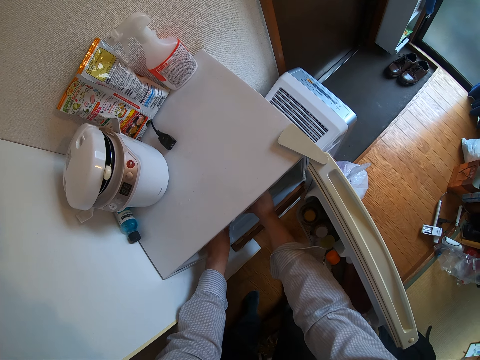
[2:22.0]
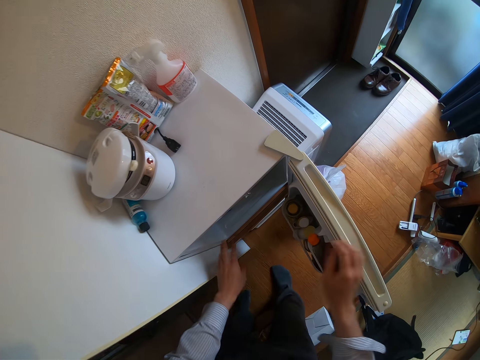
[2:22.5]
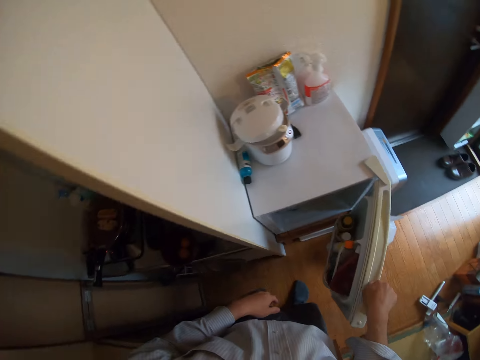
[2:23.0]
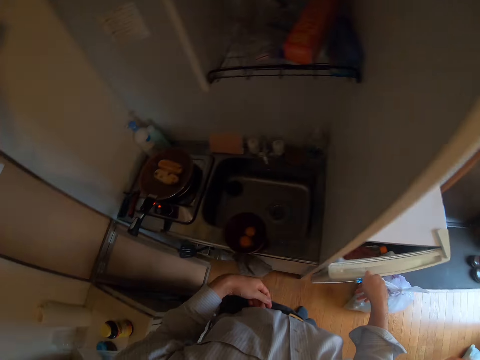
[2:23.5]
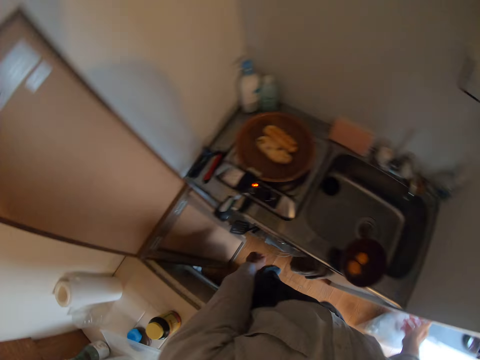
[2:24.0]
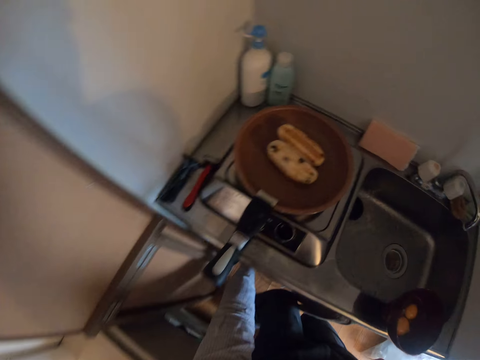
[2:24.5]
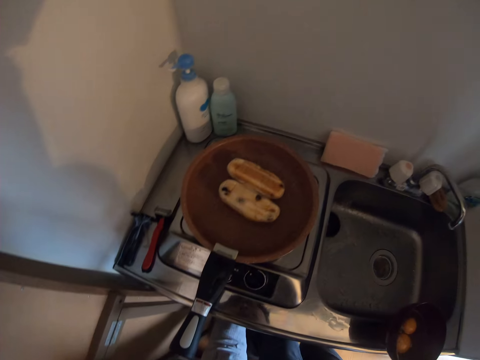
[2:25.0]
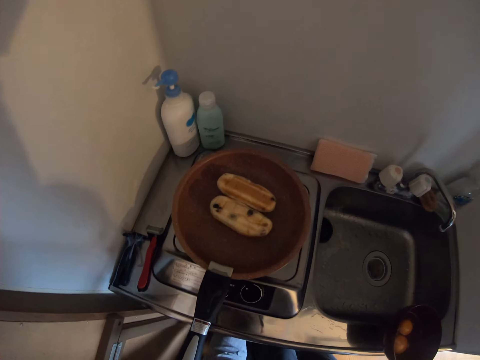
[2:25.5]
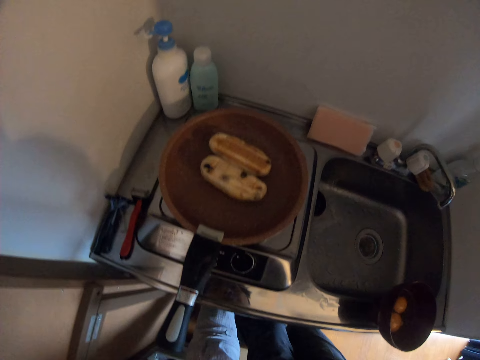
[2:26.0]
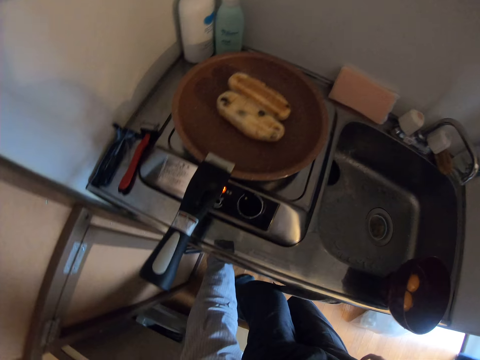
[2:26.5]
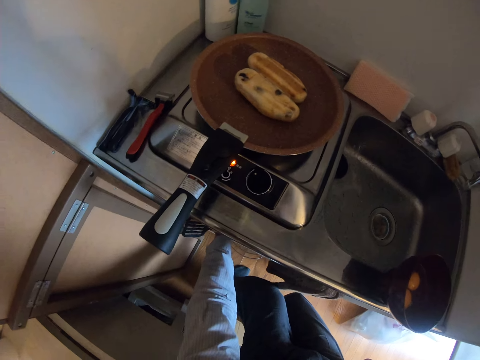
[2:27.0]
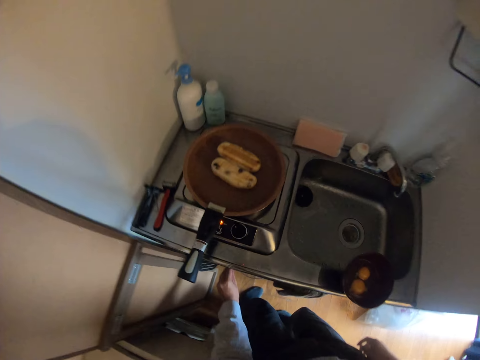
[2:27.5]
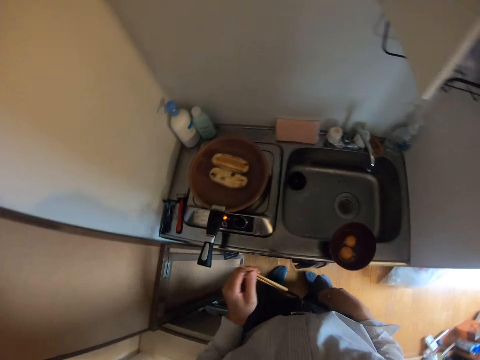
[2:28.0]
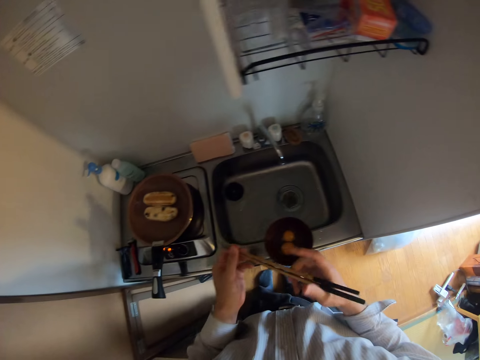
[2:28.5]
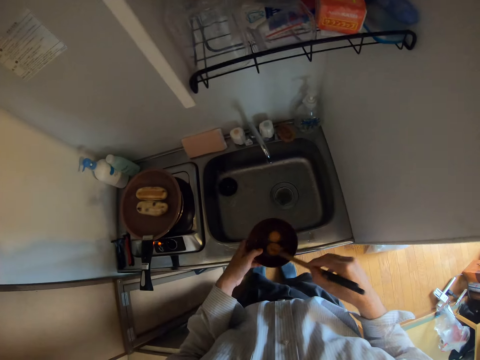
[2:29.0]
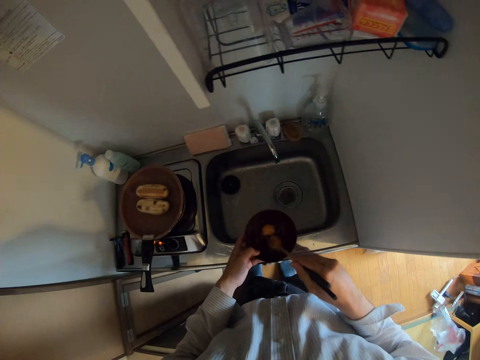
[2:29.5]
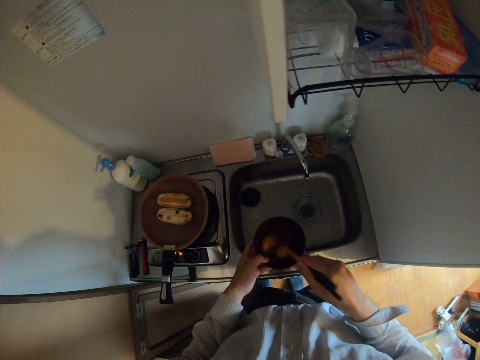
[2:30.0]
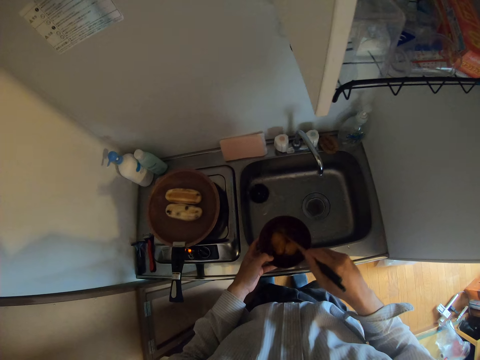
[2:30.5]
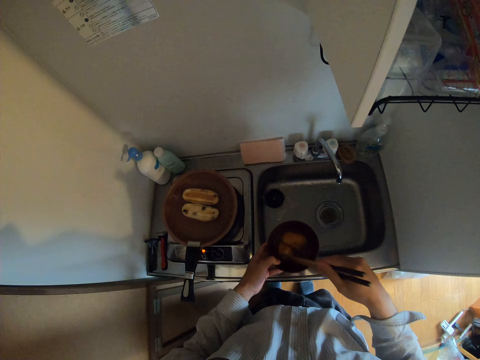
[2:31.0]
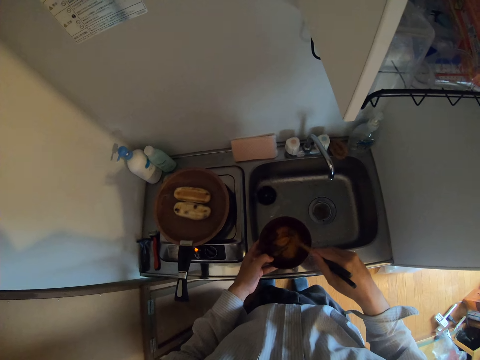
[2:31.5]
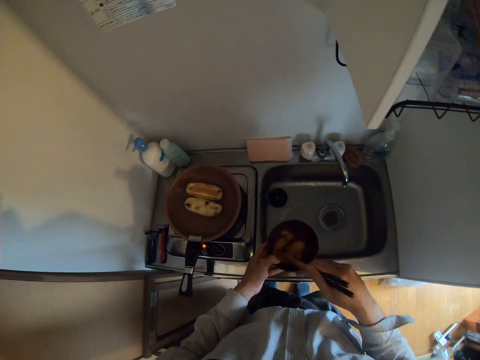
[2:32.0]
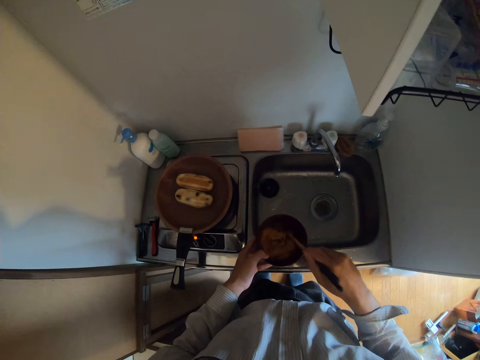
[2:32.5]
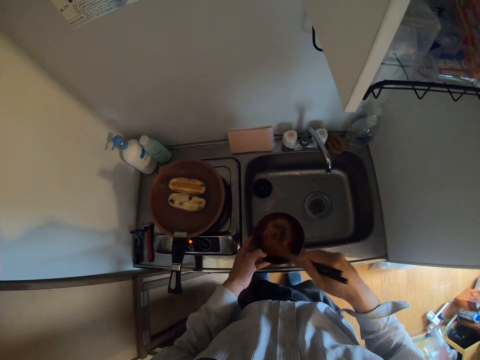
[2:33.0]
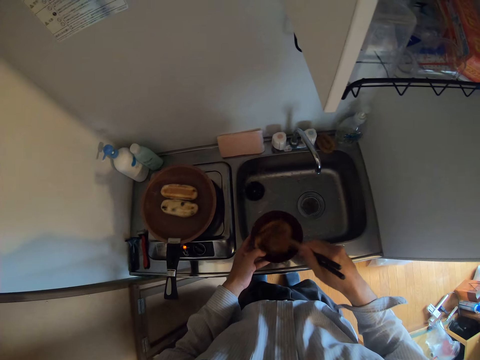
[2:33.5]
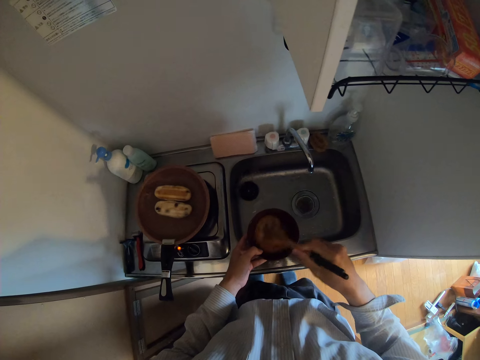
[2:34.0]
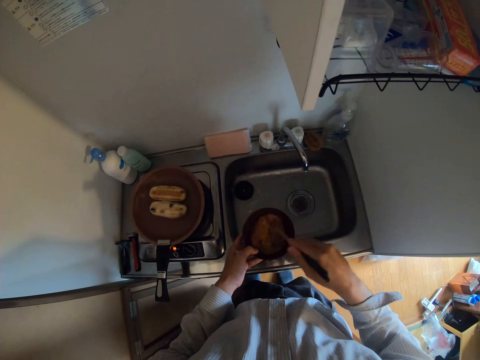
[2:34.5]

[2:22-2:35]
The camera wearer moves his hand towards him. He places his hand on the fridge door. He closes the fridge door. He moves his hand towards the cabinet. He moves his hand towards the inside of the cabinet. He stares at the pan. He brings out a pair of chopsticks from the cabinet under the stove with his hands. He moves his hand towards the chopsticks. He places the chopsticks on his other hand. He whips the eggs in the bowl with the pair of chopsticks. He holds the bowl with his hand. He places the chopsticks inside the bowl.

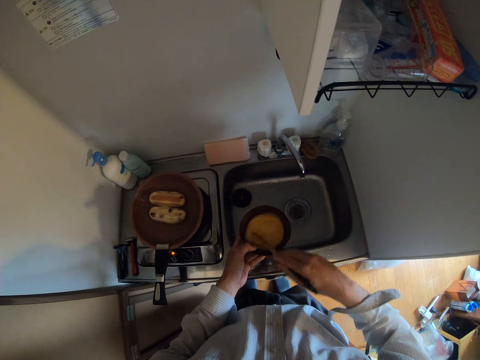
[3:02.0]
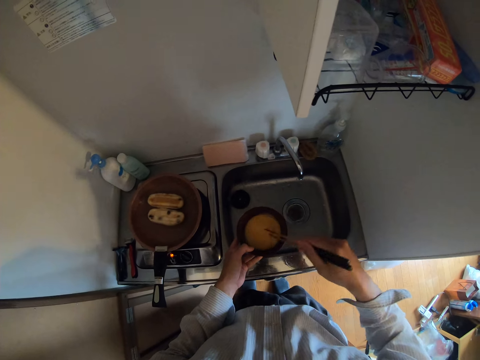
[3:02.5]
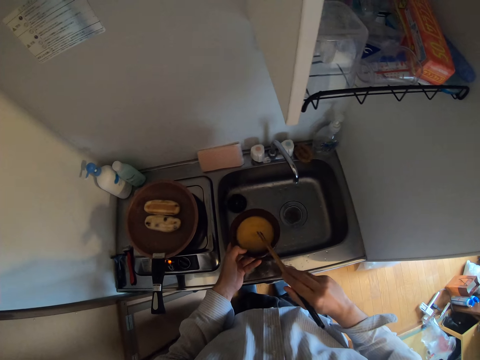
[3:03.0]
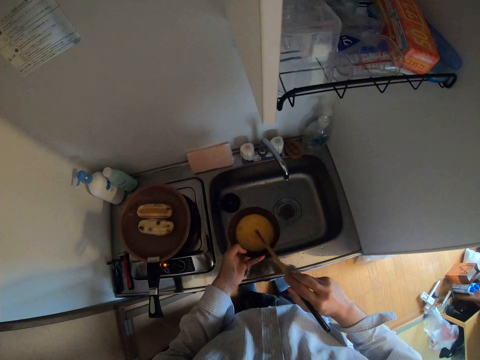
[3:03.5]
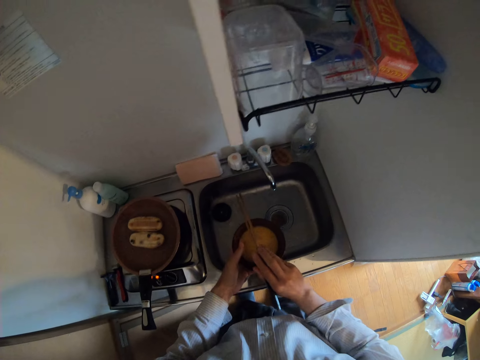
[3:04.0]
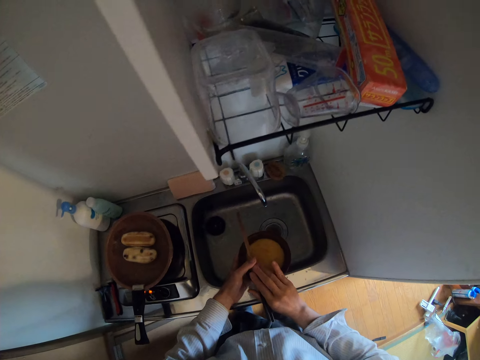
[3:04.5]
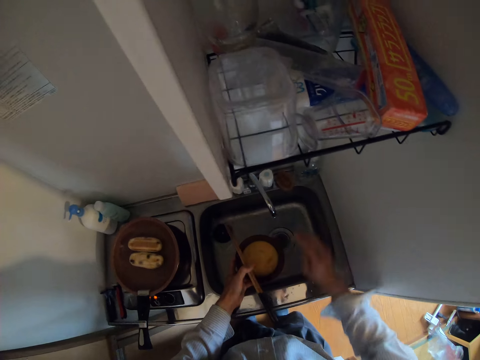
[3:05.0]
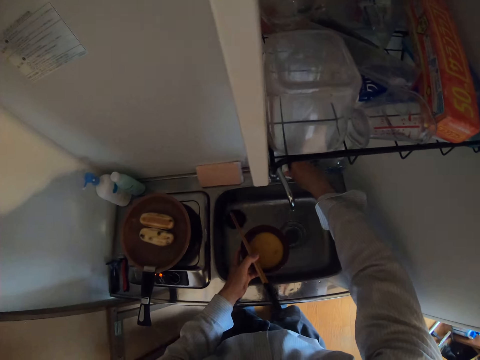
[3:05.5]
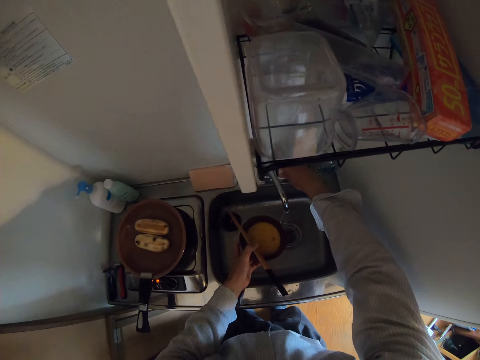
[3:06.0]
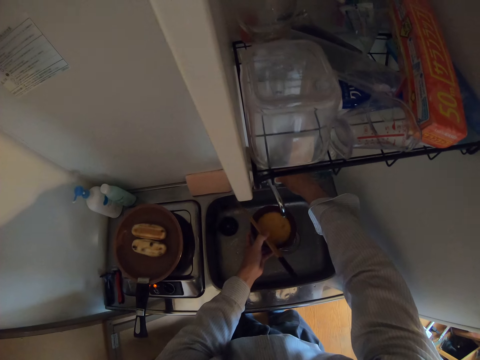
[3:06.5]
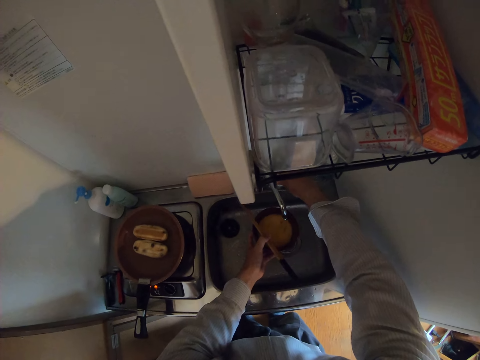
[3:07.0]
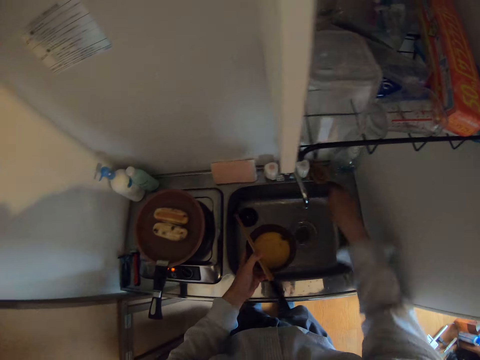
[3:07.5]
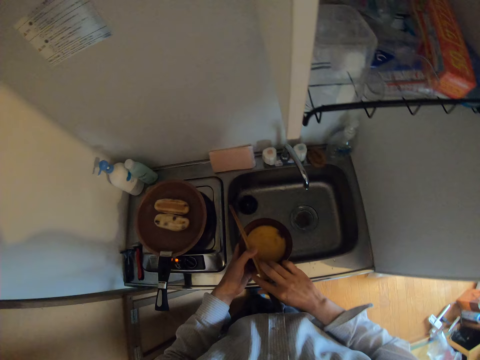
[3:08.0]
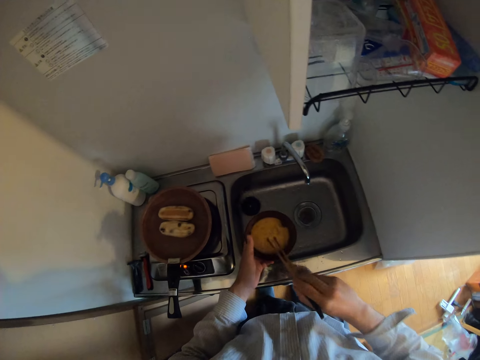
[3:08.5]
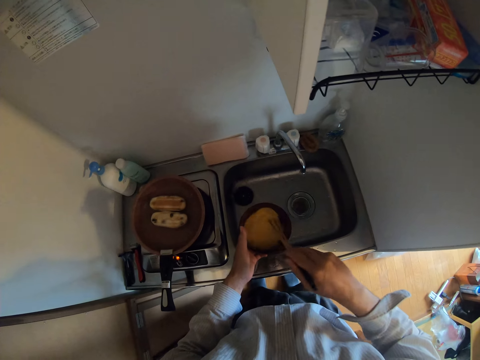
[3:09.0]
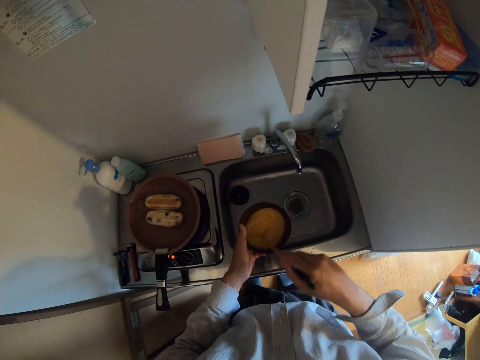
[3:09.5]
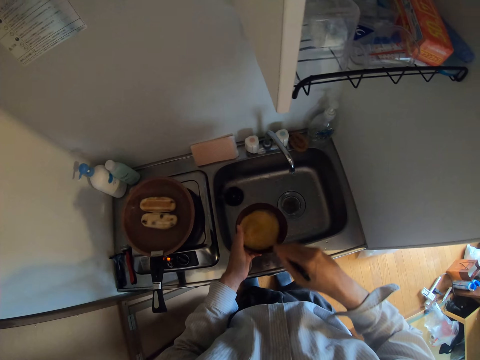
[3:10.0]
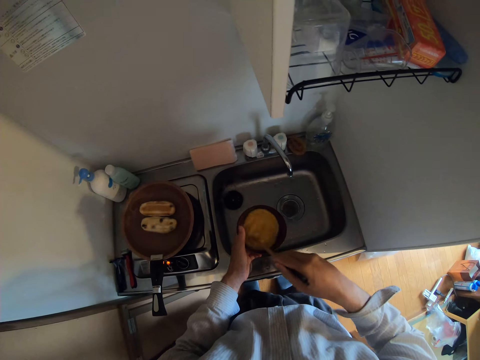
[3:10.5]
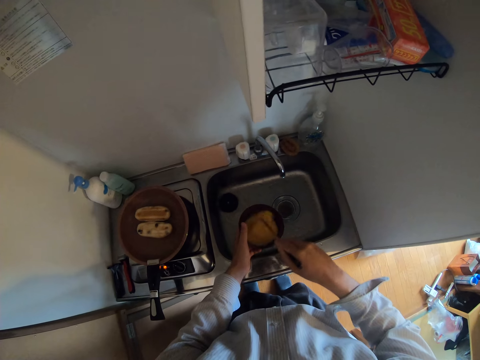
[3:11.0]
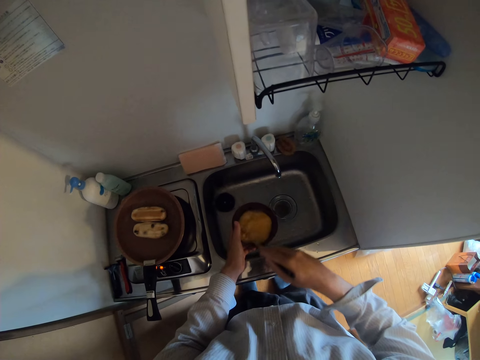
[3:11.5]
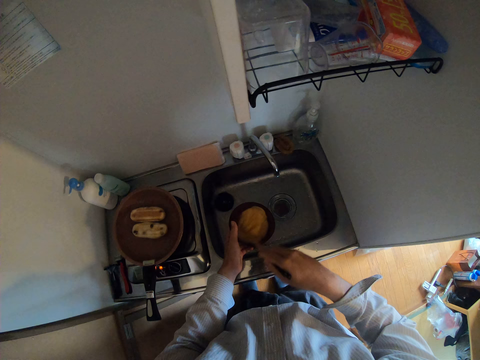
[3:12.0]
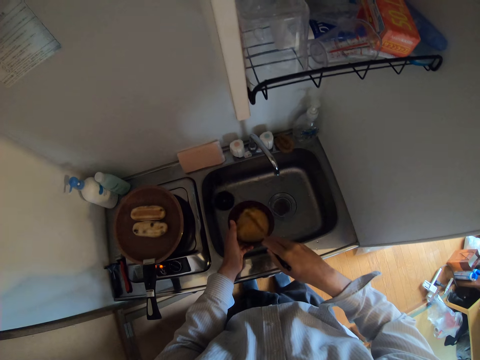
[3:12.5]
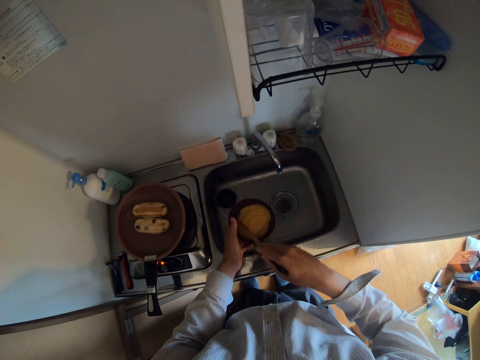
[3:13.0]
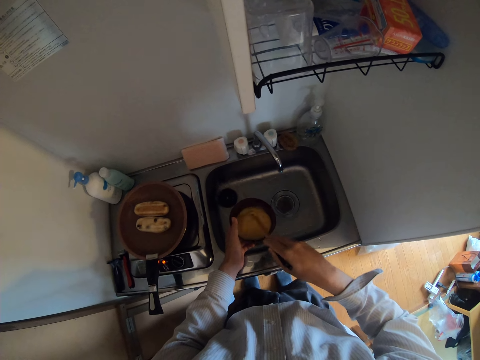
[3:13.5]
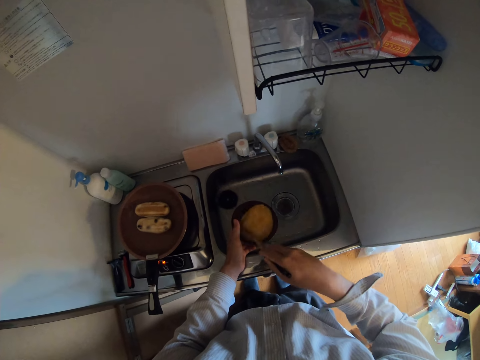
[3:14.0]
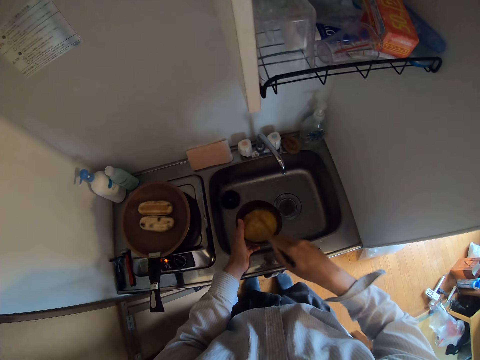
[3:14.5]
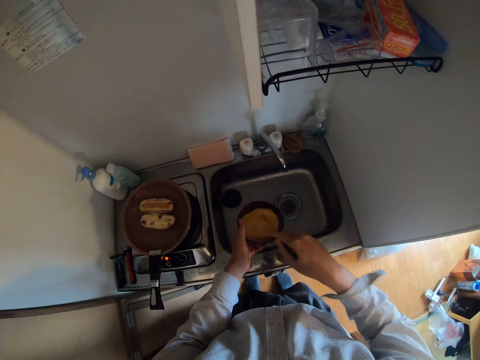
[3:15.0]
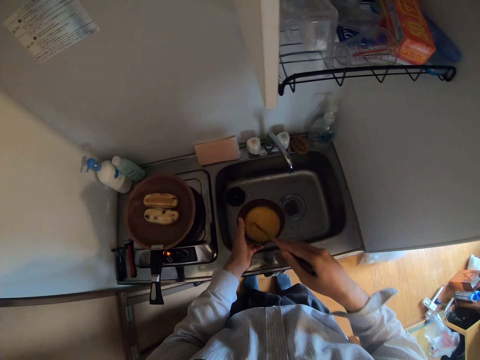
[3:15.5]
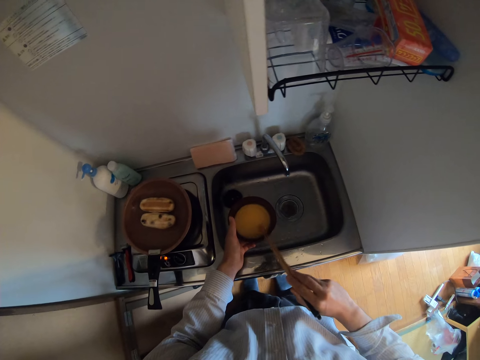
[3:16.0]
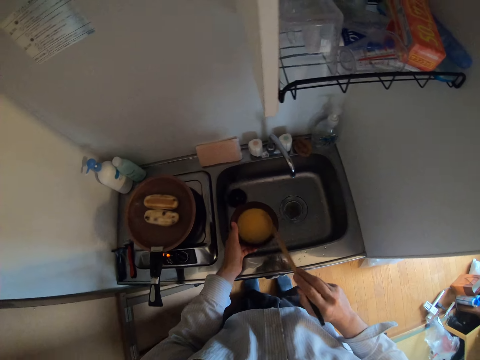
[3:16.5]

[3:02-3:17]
The camera wearer hits the chopsticks on the bowl. He places the pair of chopsticks on the bowl. He moves his hand forwards. He turns on the tap. He moves the egg bowl under the tap. He fetches water with the bowl. He turns off the tap. He moves his hands towards him. He holds the chopsticks with his hand. He picks up the chopsticks. He whips the egg in the bowl with the pair of chopsticks. He hits the chopsticks on the bowl.
